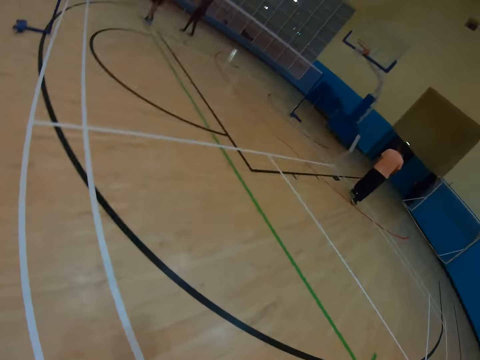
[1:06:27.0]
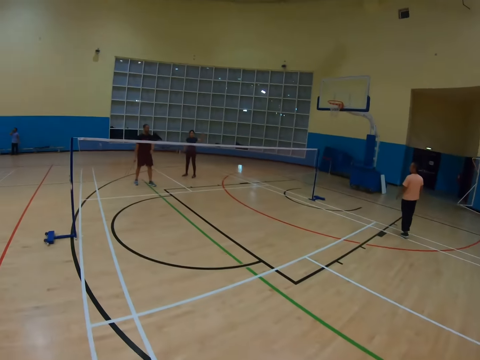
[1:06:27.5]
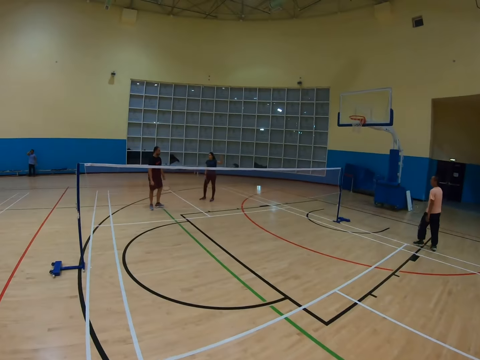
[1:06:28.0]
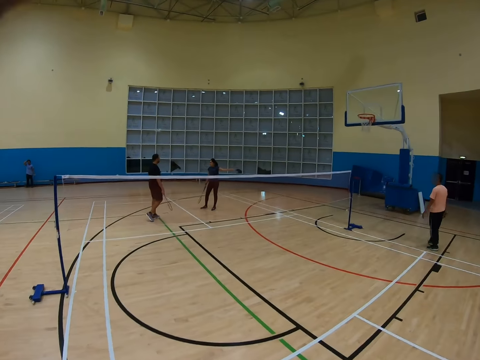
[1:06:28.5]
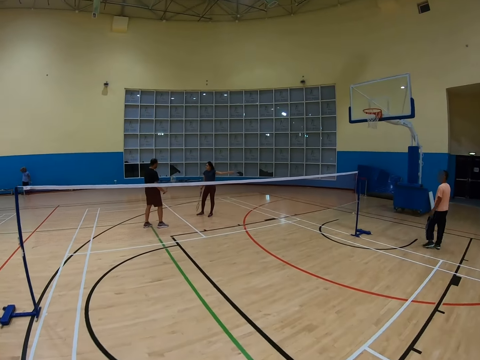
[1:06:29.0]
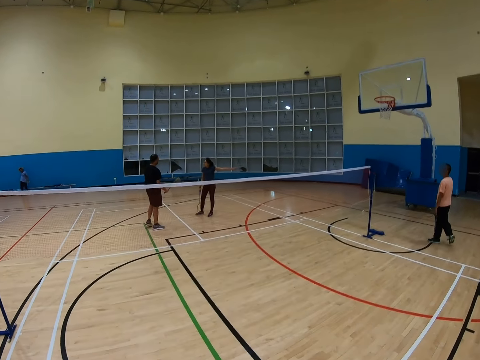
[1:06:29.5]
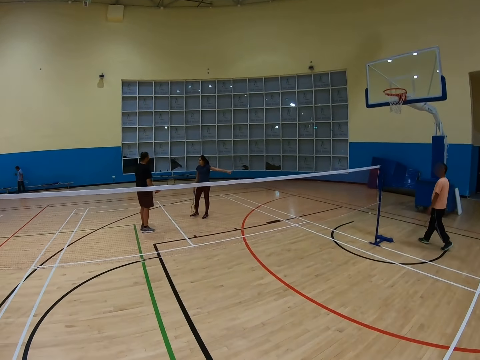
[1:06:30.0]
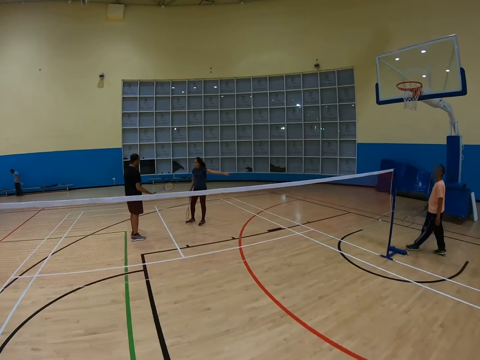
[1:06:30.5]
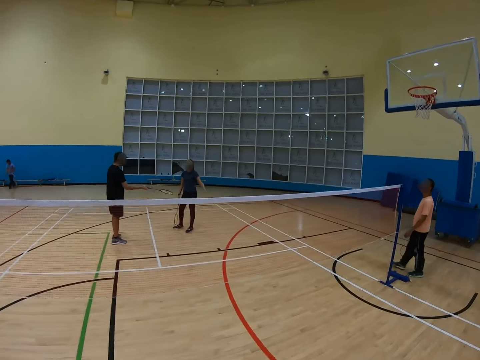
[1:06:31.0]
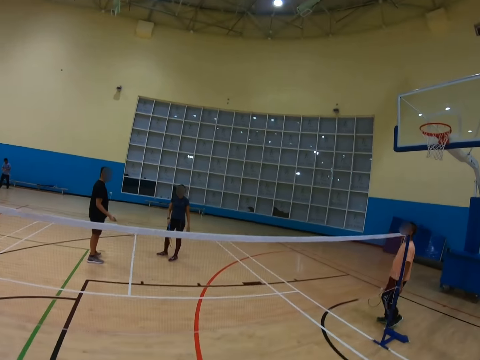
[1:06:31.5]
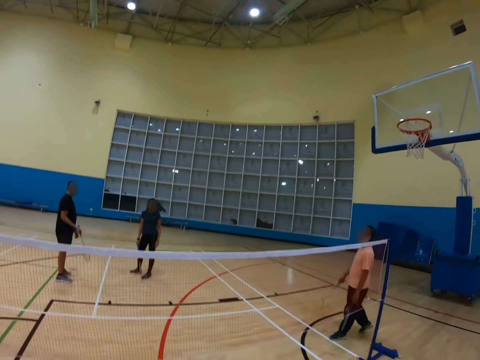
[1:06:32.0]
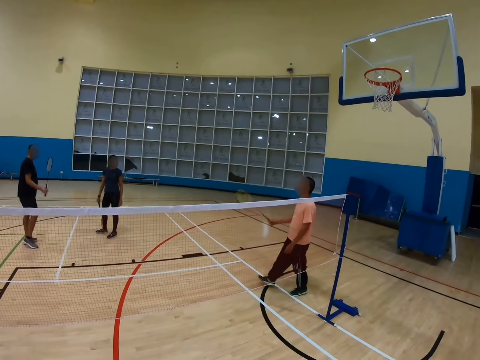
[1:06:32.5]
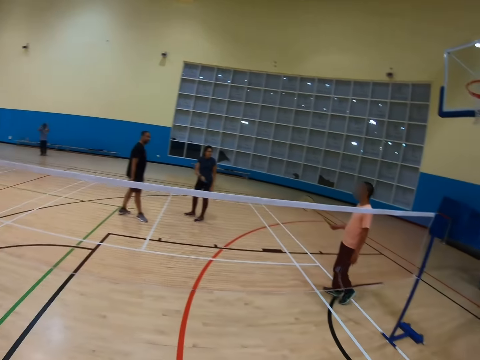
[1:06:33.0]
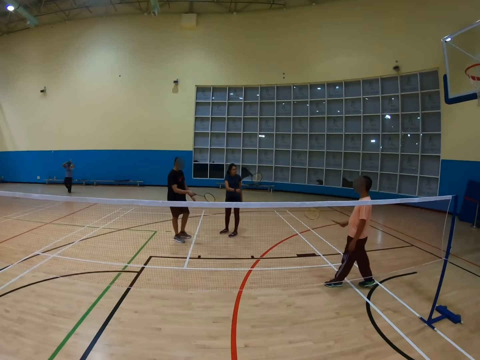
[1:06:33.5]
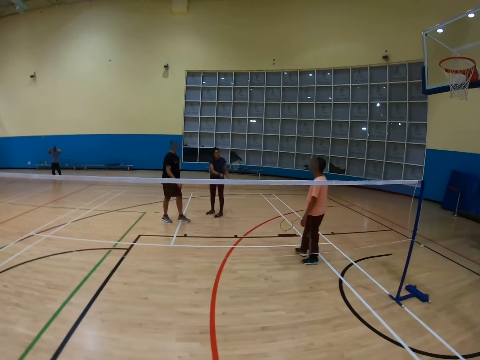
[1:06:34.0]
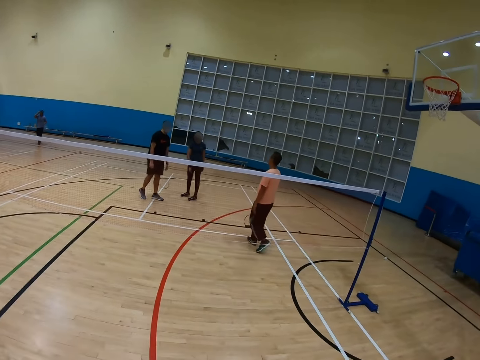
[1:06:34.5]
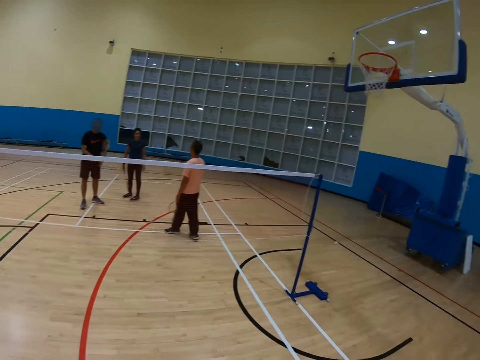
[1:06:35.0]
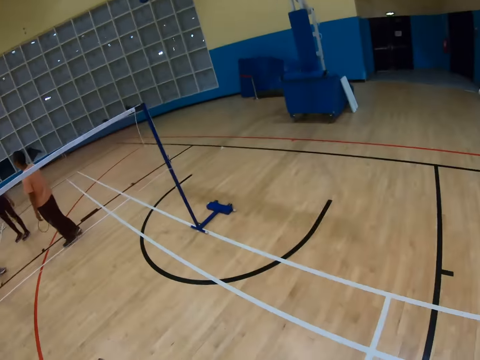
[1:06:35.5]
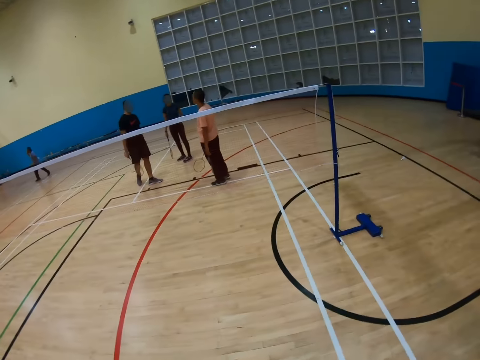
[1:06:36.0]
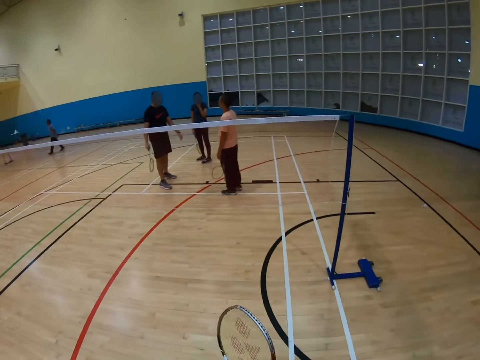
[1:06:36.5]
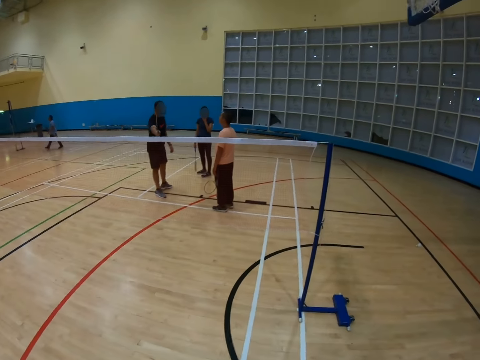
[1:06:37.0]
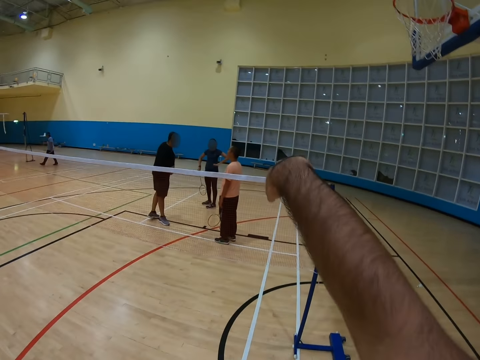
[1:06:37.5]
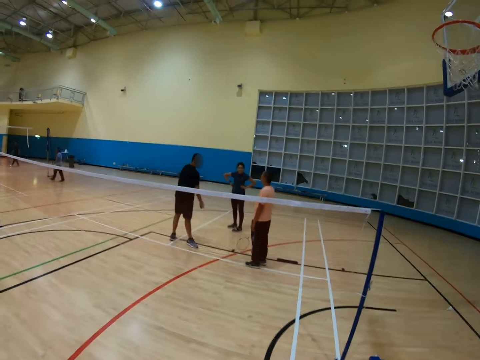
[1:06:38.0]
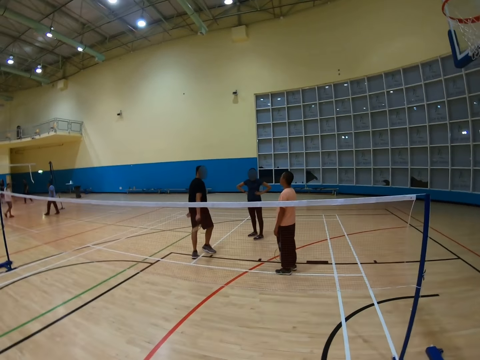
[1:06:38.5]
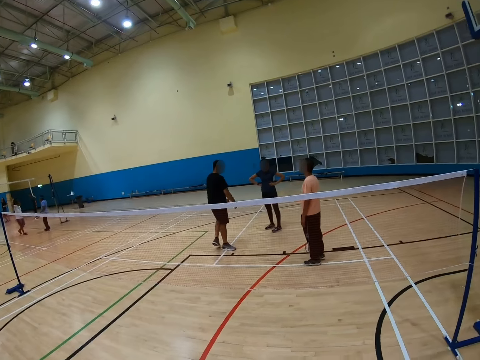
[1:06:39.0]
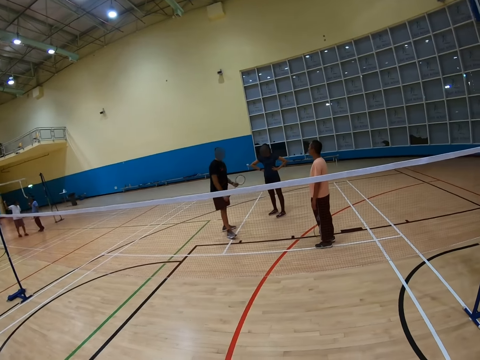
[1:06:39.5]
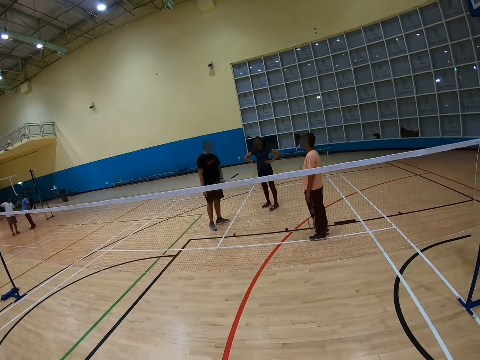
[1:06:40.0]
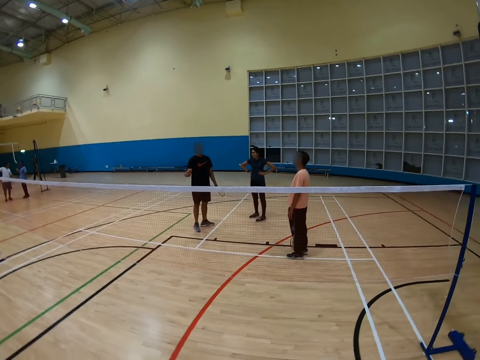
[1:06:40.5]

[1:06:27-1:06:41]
The camera wearer turns to the side and walks around. A man walks around. Another man holds a racket. The first man walks around. The other man holds the racket. Someone talks to someone. The camera wearer turns to the side. The other man holds the racket. The other man walks around.

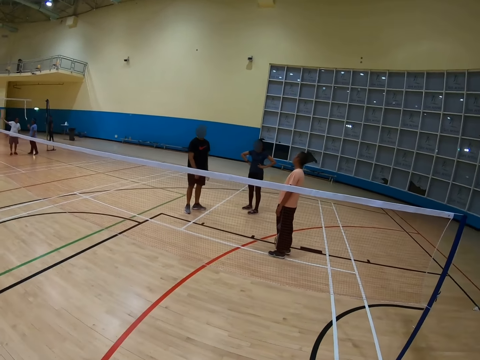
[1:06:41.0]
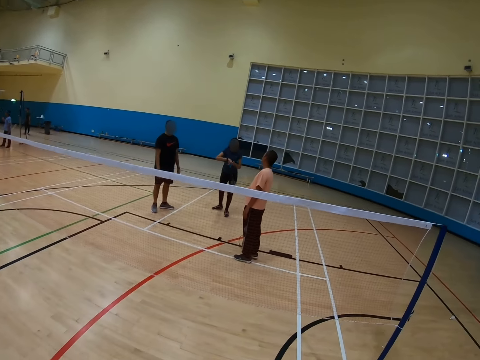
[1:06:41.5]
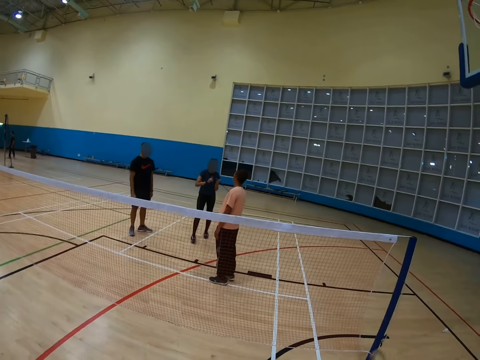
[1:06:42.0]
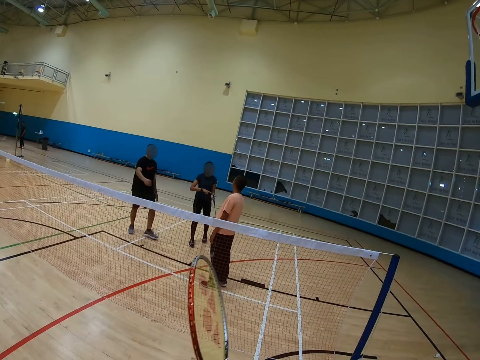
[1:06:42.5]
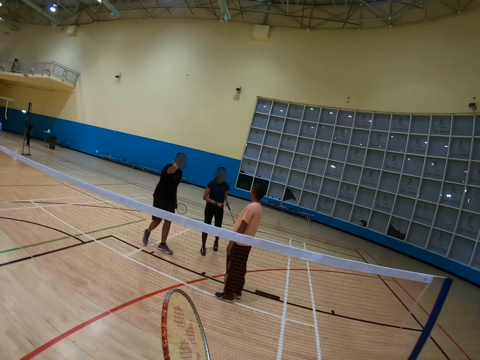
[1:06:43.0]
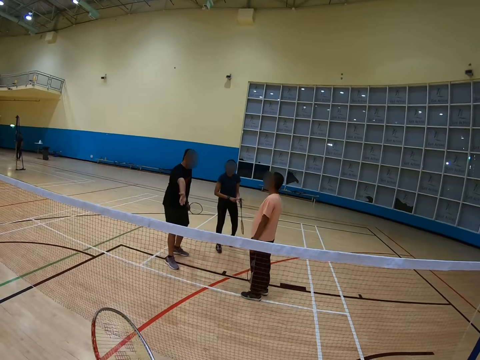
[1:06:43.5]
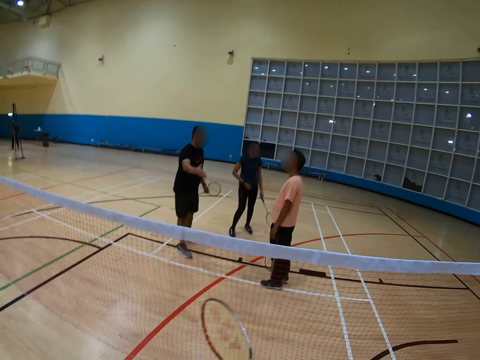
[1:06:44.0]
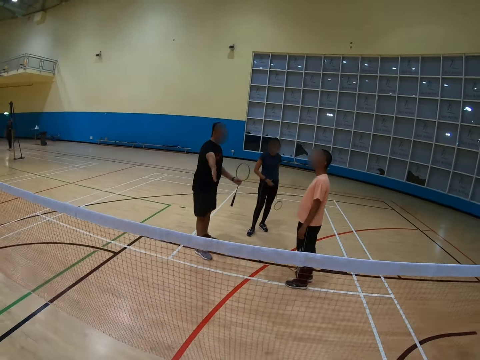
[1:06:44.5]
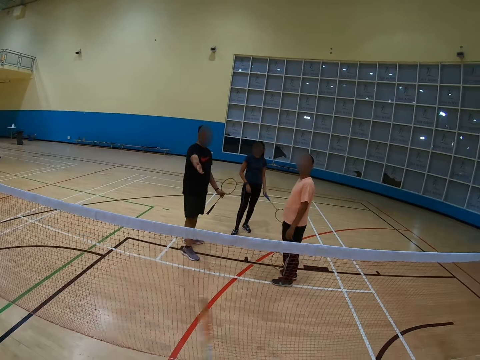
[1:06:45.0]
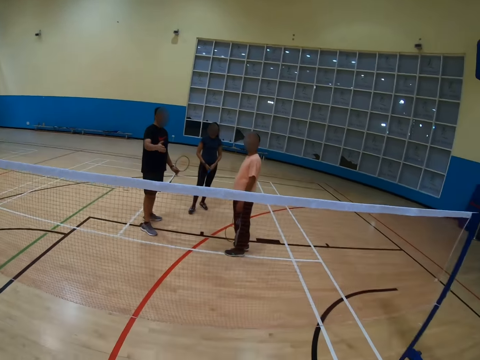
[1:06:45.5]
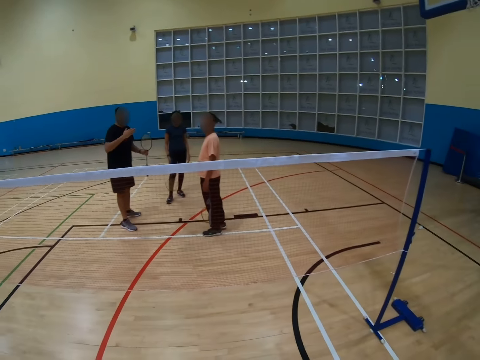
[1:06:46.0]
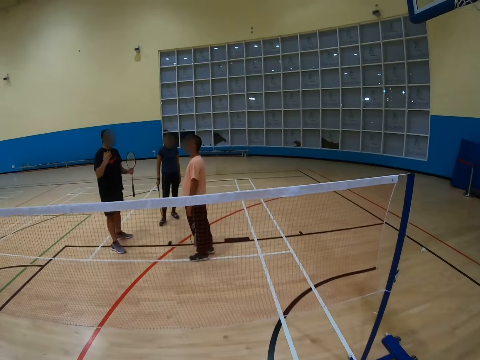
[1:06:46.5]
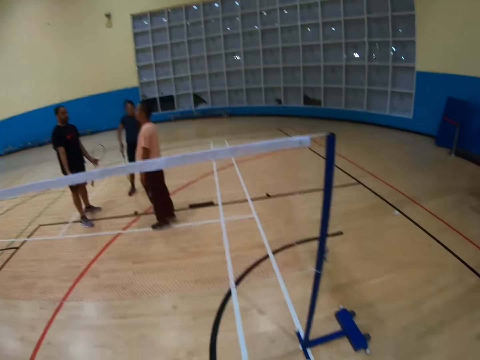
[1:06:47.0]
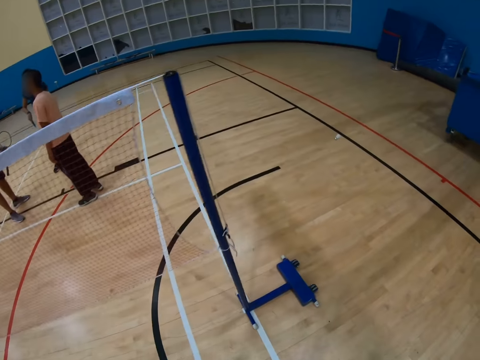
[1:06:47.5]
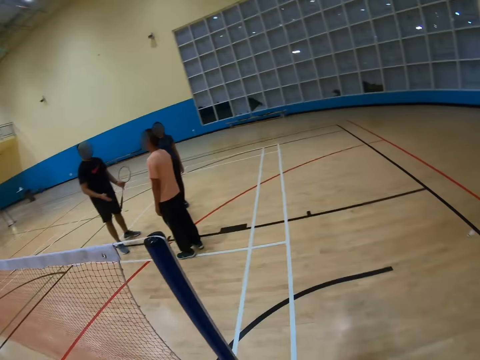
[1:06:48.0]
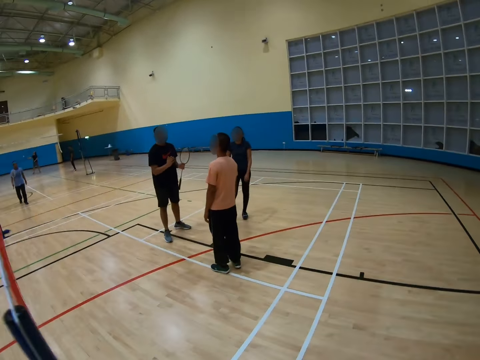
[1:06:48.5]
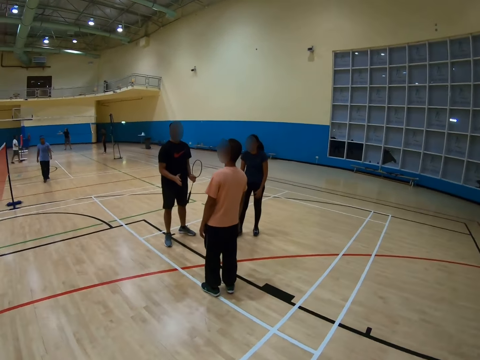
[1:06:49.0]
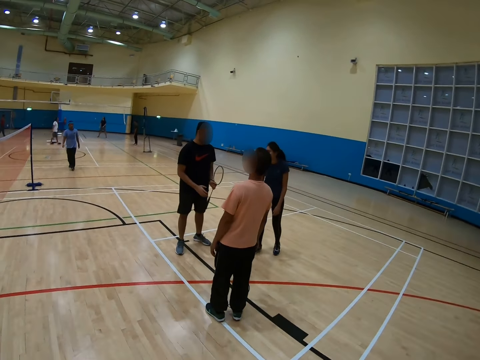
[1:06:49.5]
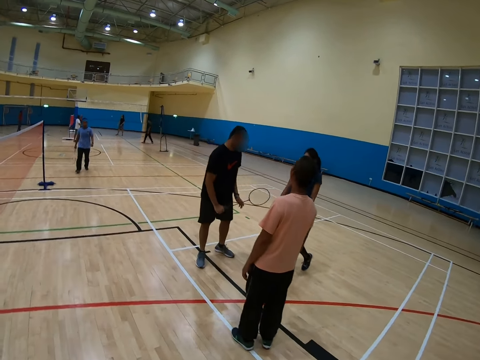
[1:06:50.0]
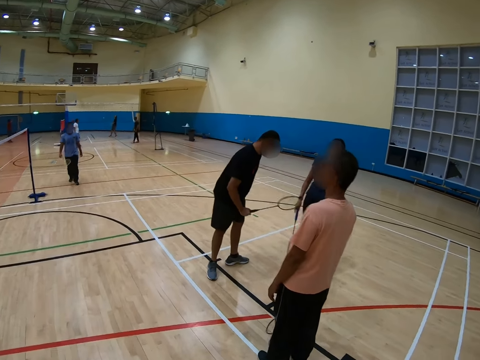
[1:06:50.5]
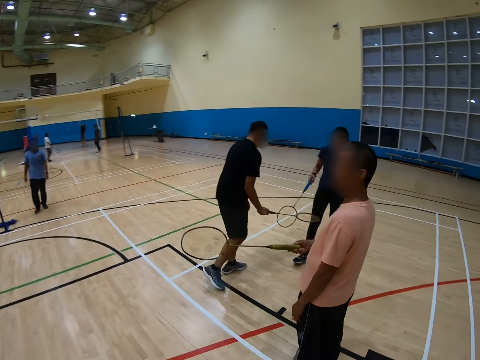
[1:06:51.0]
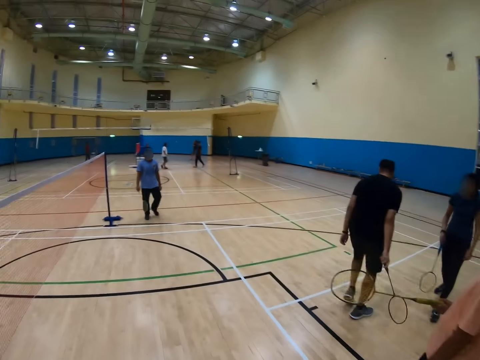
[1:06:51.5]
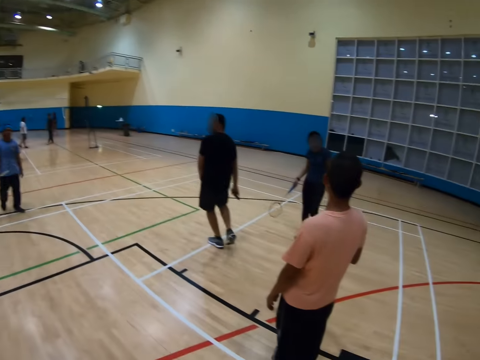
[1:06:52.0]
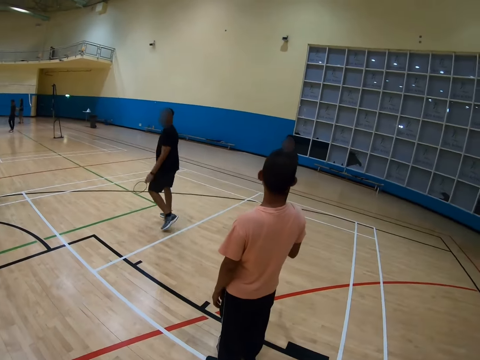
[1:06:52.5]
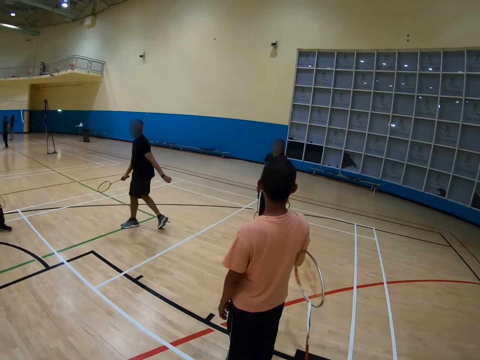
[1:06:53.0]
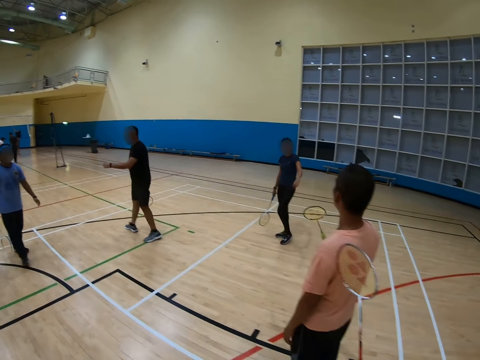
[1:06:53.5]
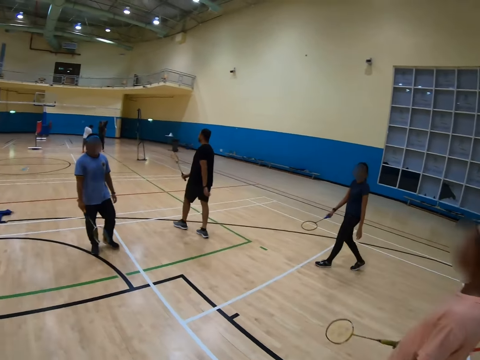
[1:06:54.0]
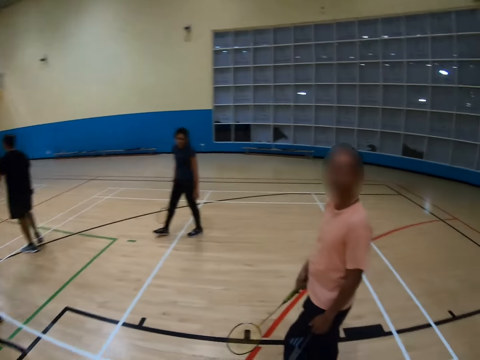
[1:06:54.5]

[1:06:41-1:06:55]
The camera wearer turns to the side, holds a racket, and walks around. A man holds a racket. The camera wearer walks around. The man holds the racket. Another man holds a racket. A third man holds a racket. The first man walks around.
